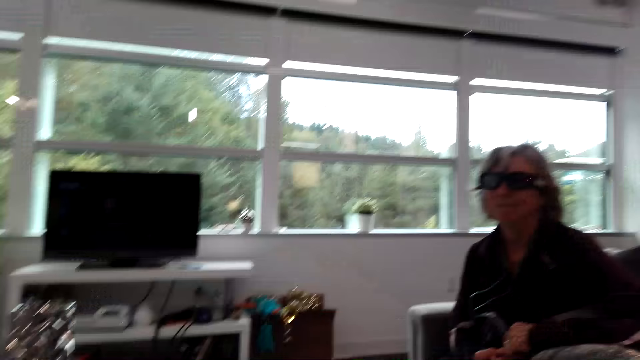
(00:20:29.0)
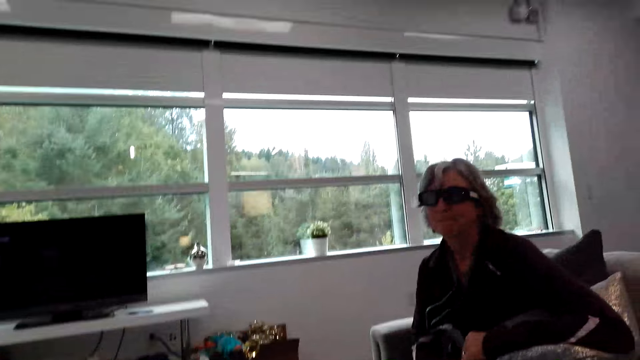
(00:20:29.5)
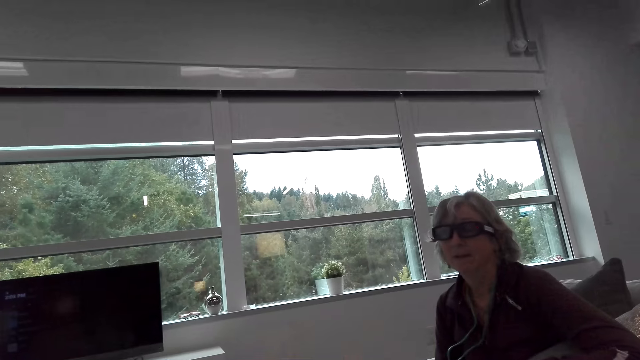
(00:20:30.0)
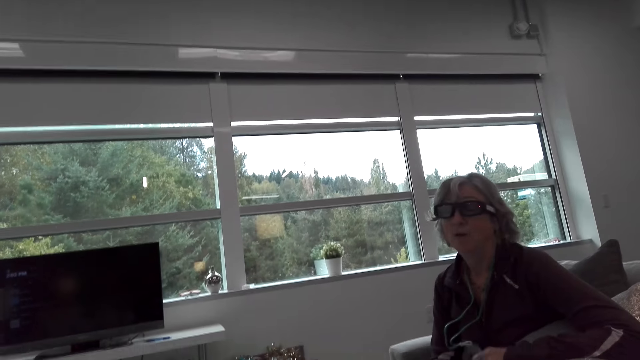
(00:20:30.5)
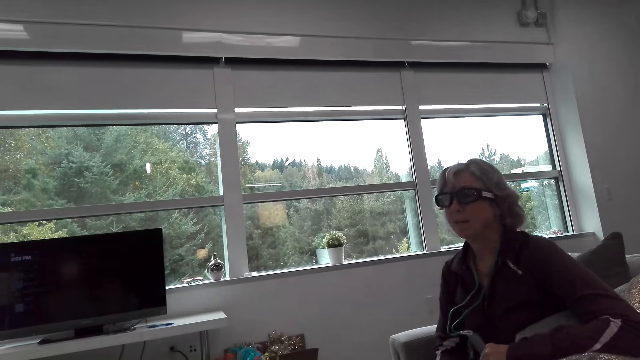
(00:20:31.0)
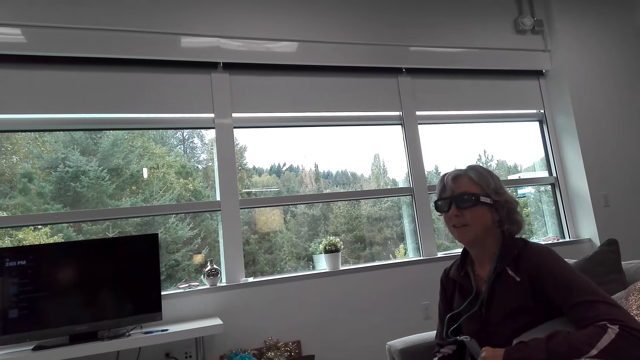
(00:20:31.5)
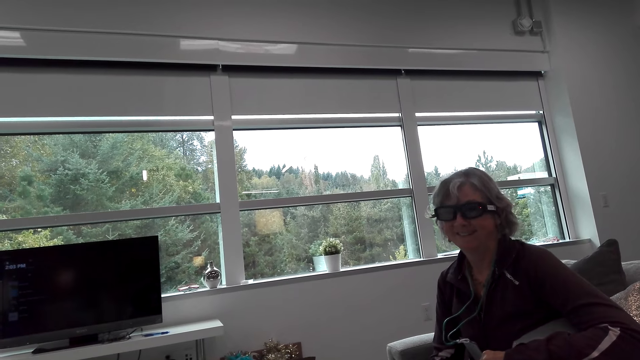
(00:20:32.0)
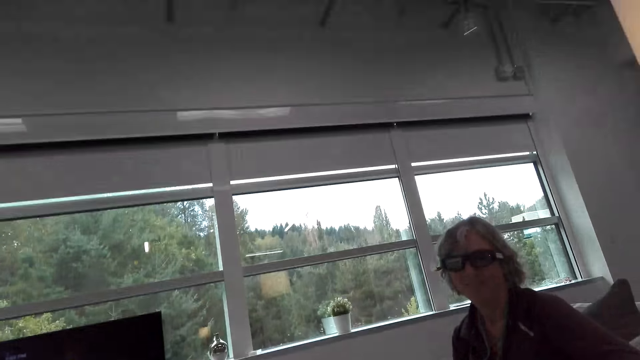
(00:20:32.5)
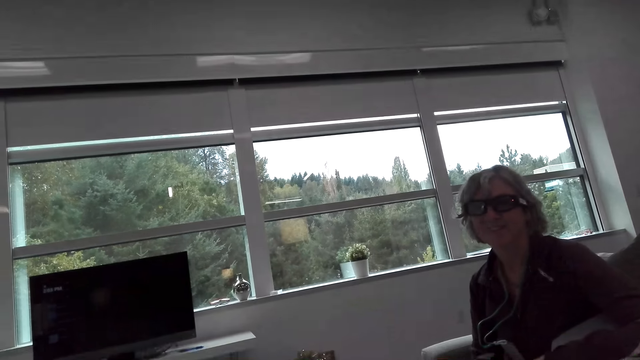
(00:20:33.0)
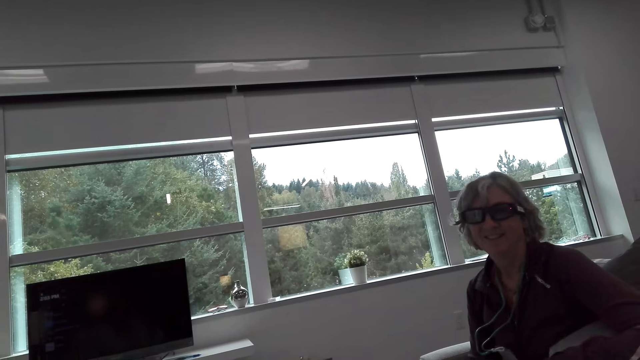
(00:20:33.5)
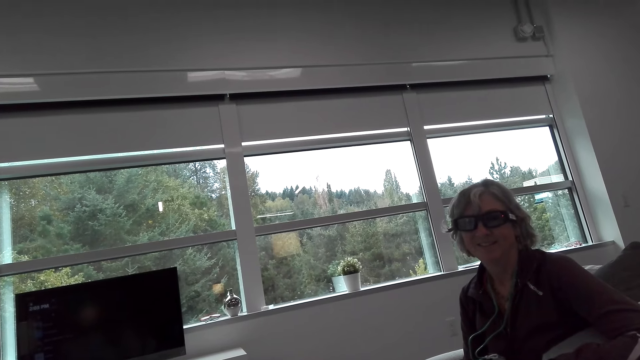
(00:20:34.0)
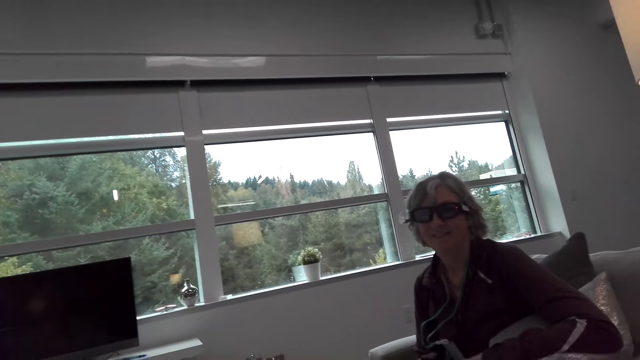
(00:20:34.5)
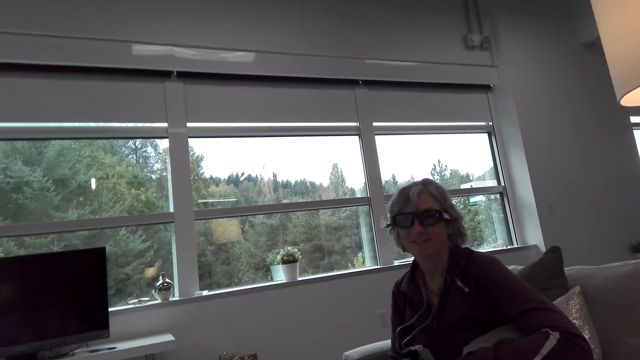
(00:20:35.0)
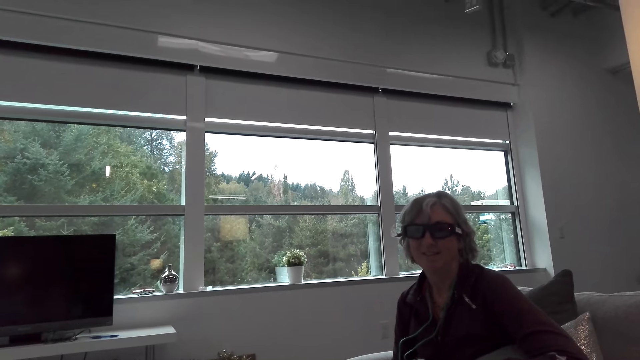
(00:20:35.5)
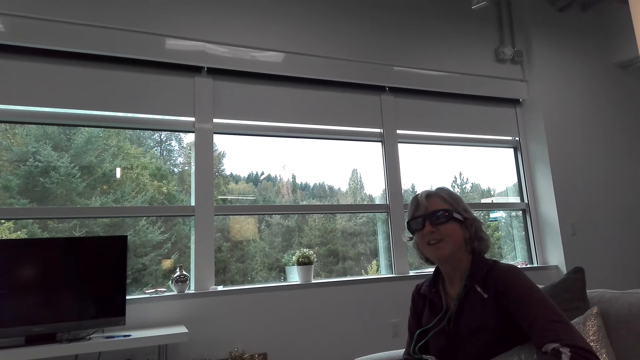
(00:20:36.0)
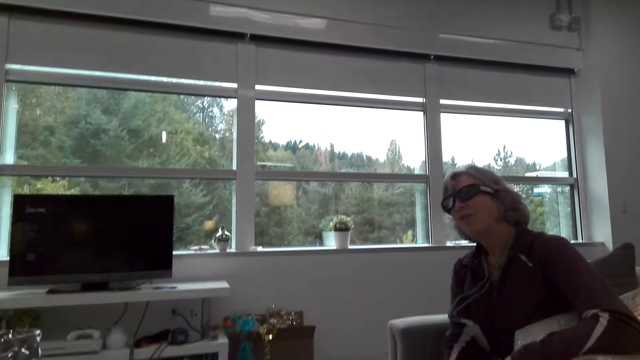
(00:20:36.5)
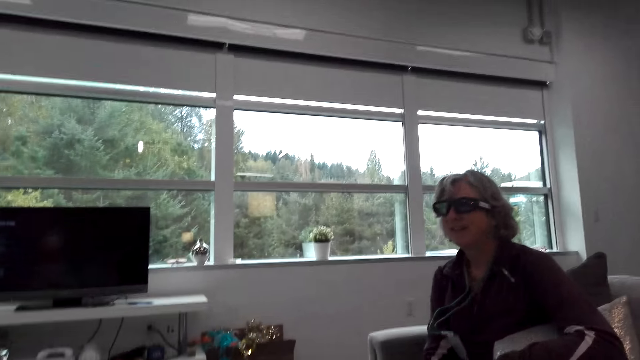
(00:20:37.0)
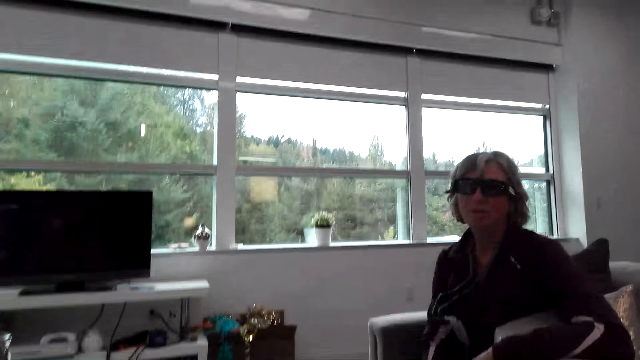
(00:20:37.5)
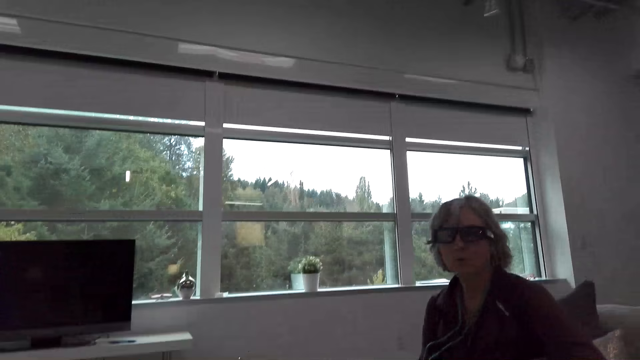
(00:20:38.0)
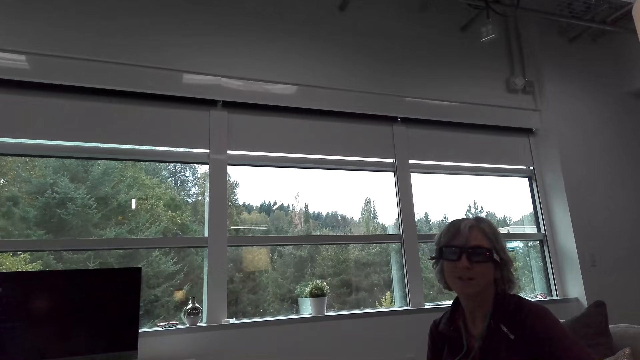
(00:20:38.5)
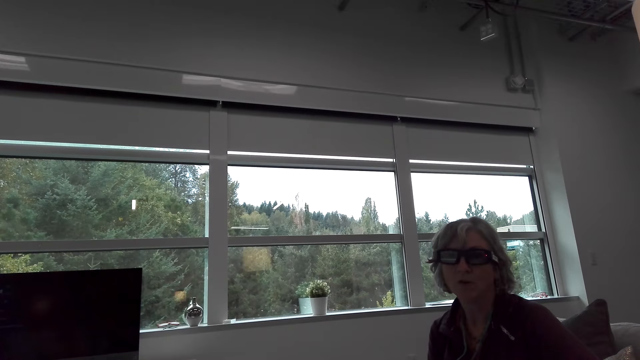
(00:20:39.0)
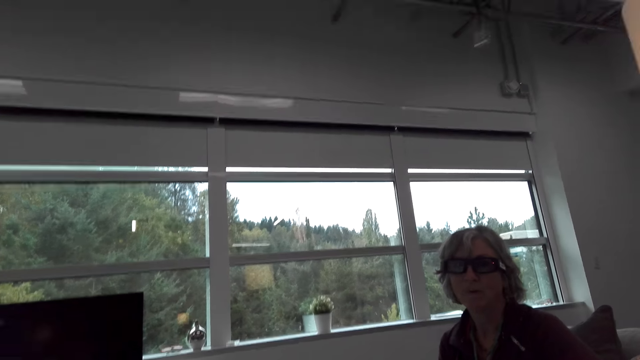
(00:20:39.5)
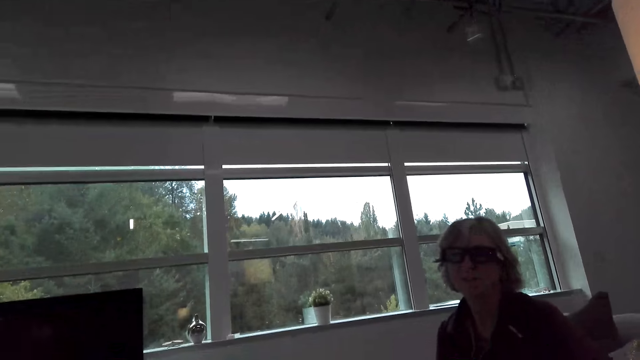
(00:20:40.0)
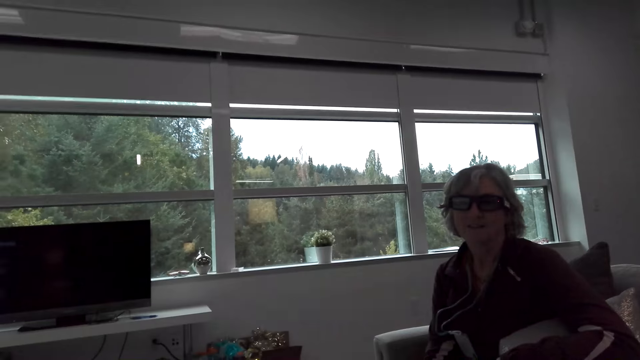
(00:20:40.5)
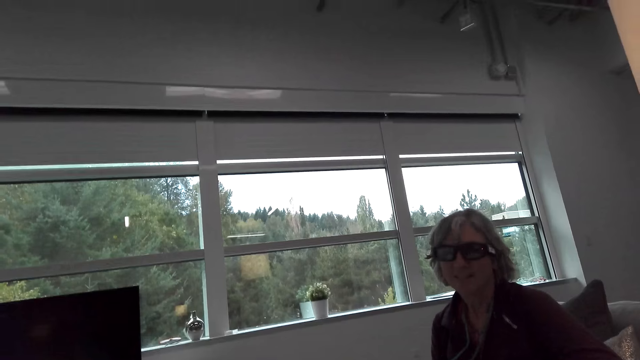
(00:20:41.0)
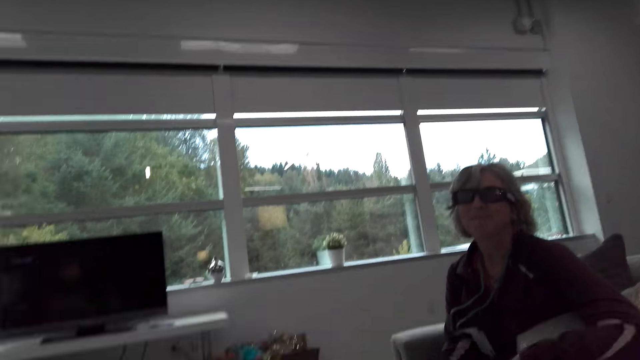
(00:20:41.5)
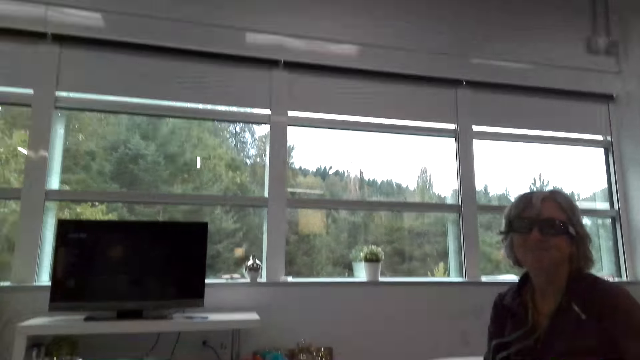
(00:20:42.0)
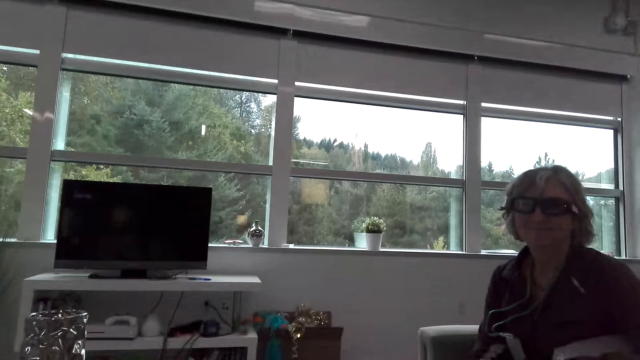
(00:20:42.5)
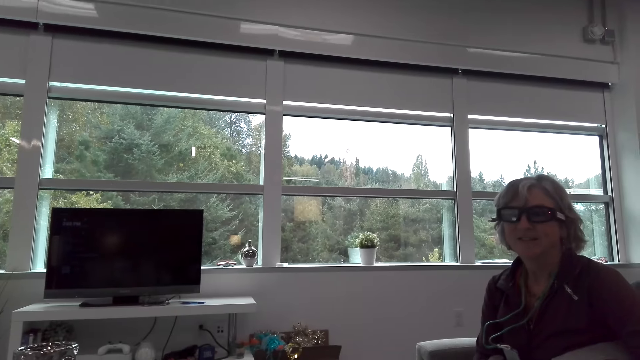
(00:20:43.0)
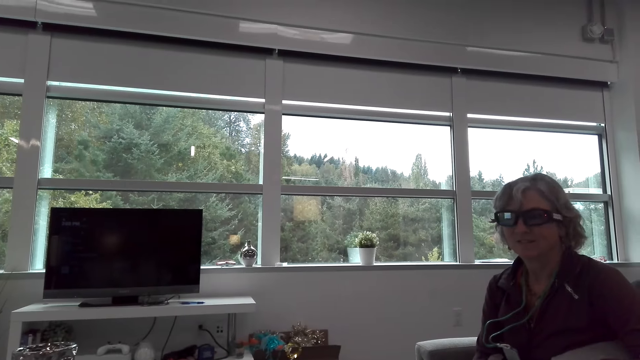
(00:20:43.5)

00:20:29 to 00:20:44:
A woman talks to the camera wearer. The camera wearer talks to the woman. The woman talks to the camera wearer. The camera wearer talks to the woman.

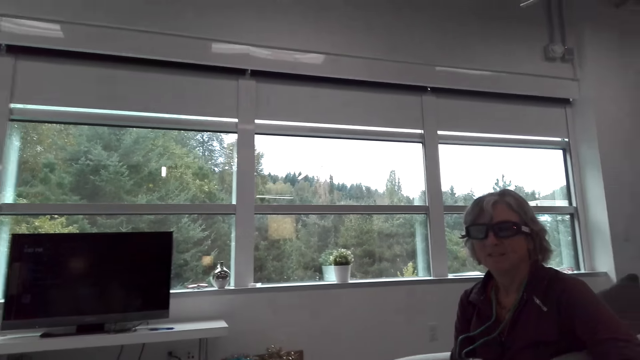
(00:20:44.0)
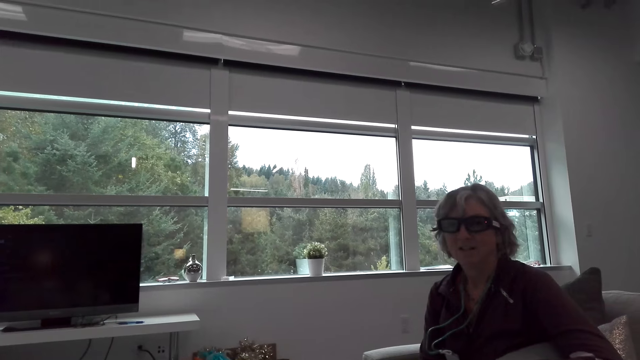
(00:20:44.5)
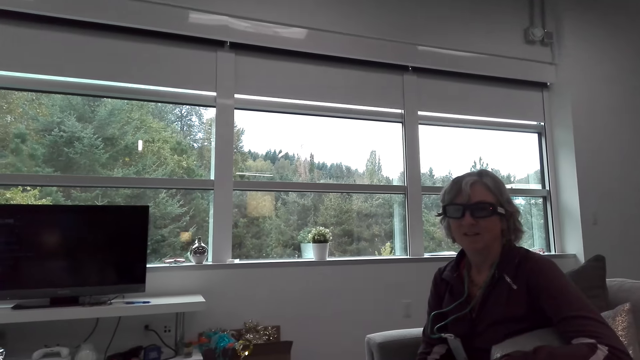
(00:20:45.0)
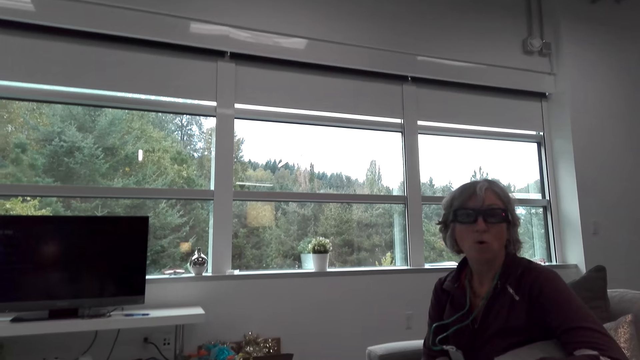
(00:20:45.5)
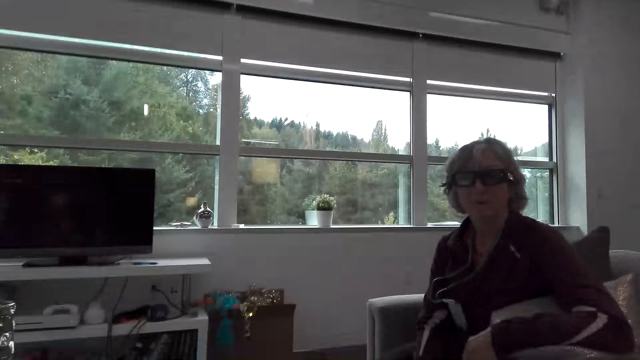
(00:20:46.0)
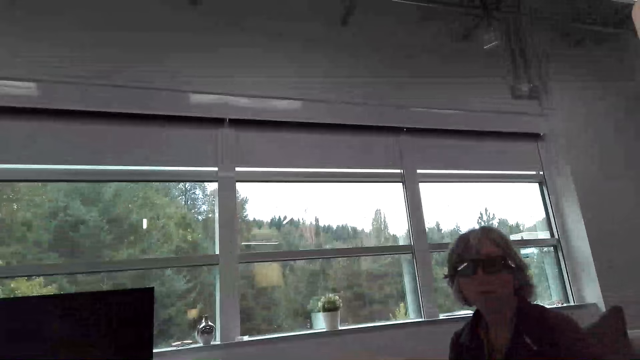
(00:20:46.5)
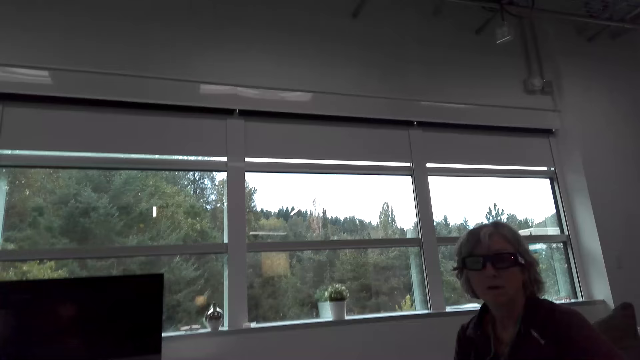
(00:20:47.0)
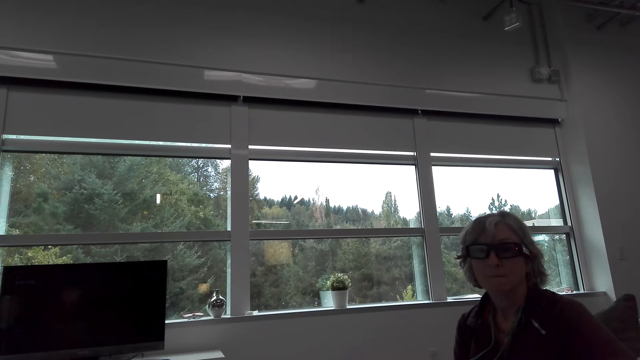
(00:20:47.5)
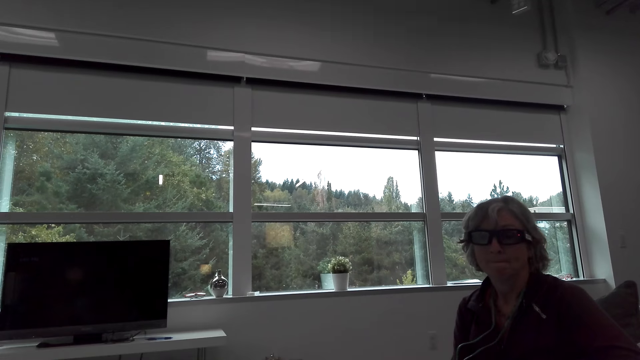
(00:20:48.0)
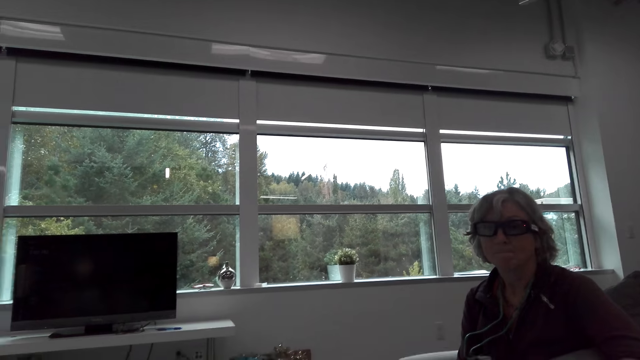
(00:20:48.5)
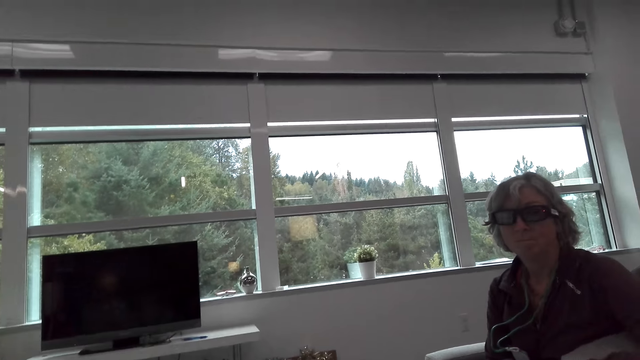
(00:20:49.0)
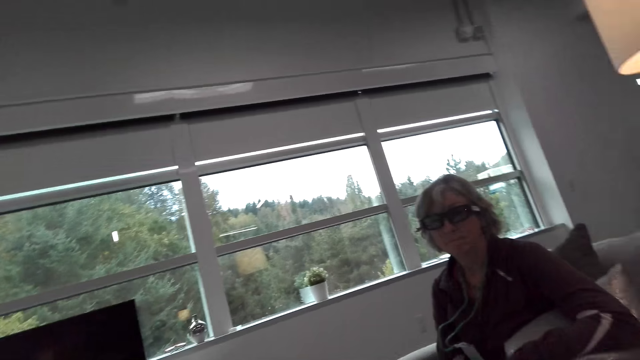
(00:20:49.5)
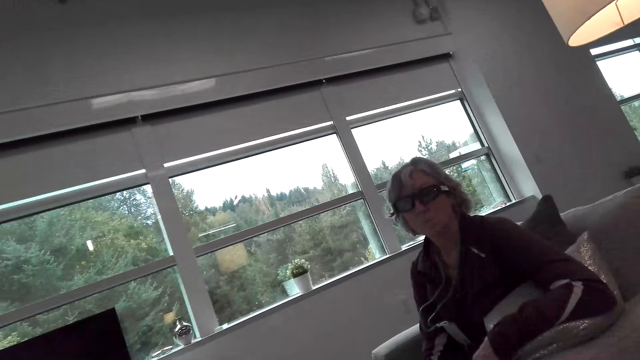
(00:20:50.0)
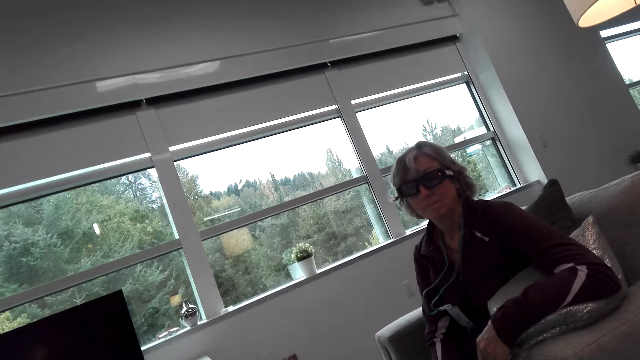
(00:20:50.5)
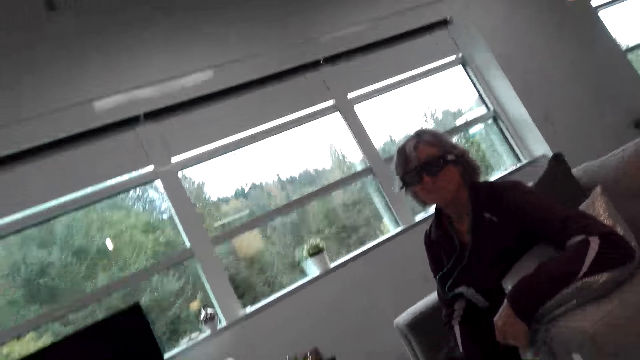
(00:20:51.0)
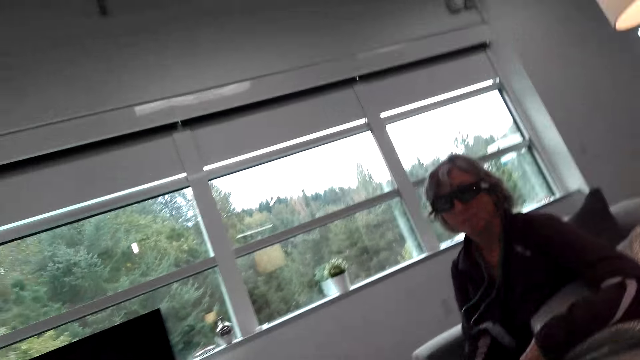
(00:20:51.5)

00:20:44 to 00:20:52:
A woman talks to the camera wearer. The camera wearer talks to the woman.
